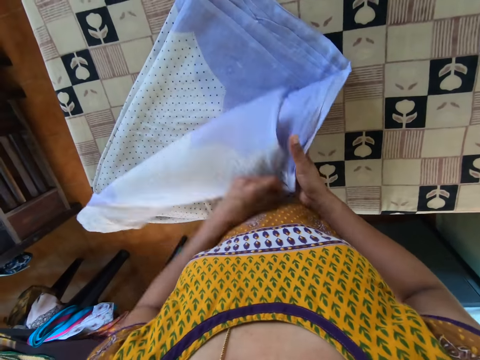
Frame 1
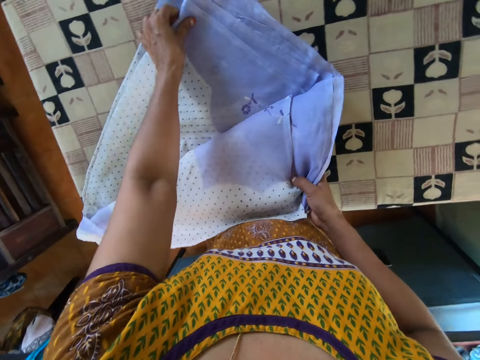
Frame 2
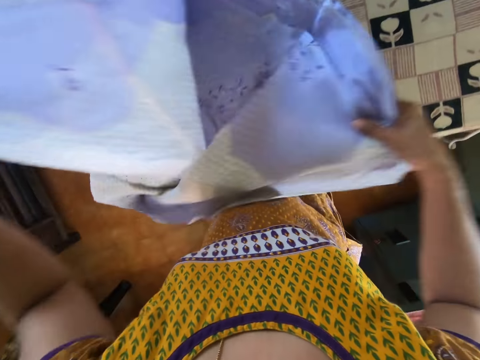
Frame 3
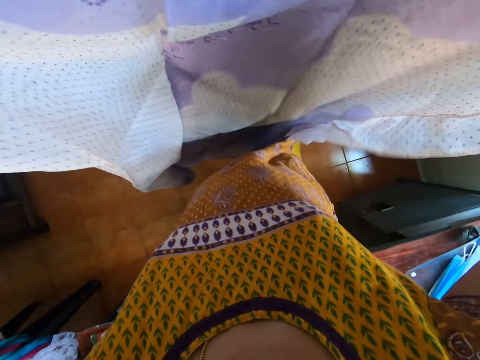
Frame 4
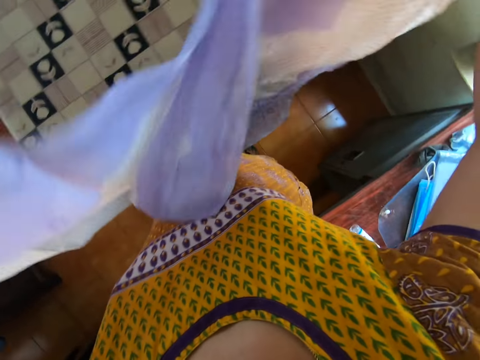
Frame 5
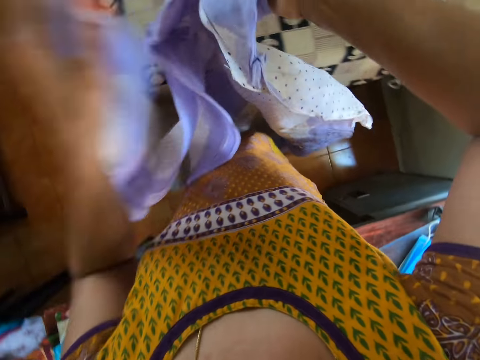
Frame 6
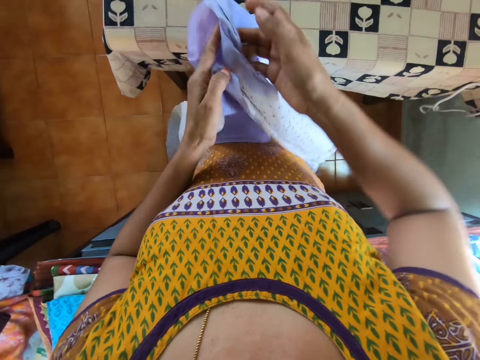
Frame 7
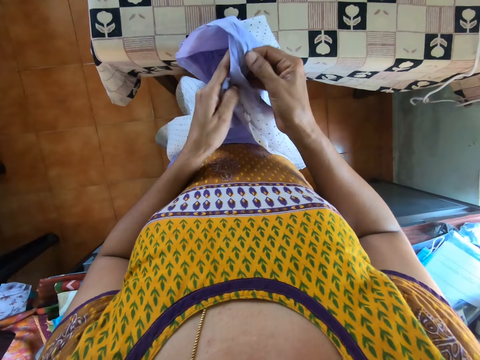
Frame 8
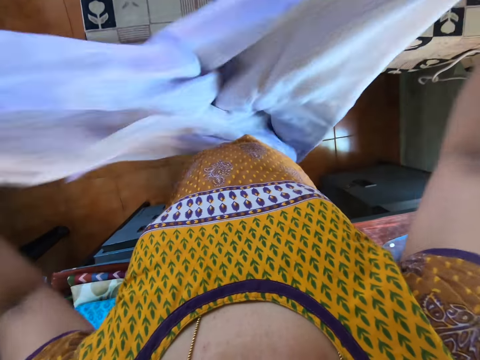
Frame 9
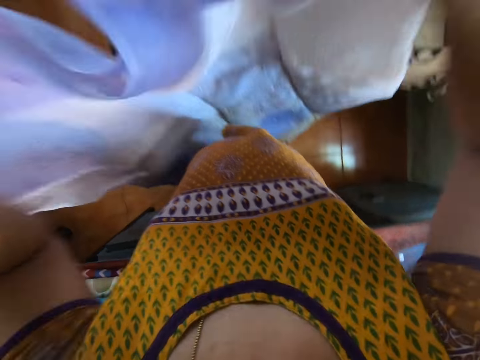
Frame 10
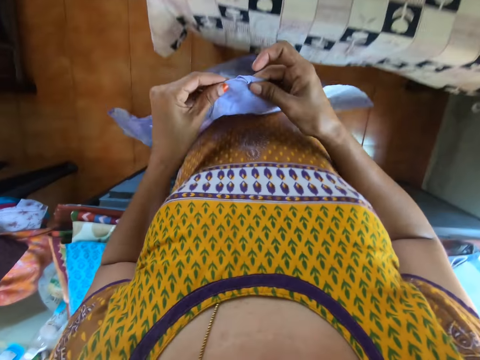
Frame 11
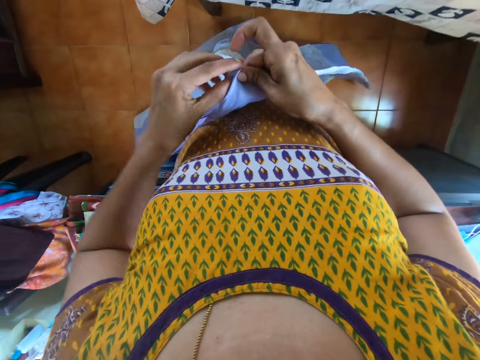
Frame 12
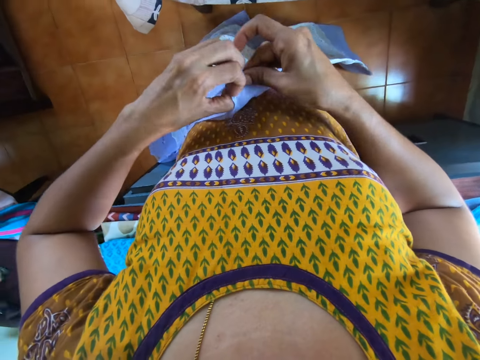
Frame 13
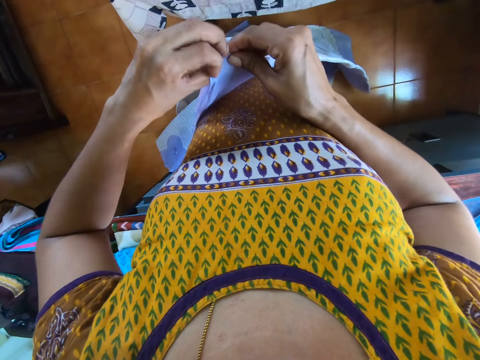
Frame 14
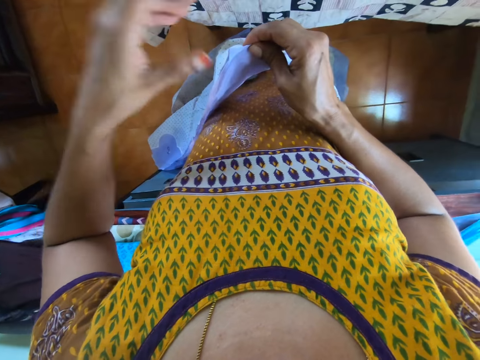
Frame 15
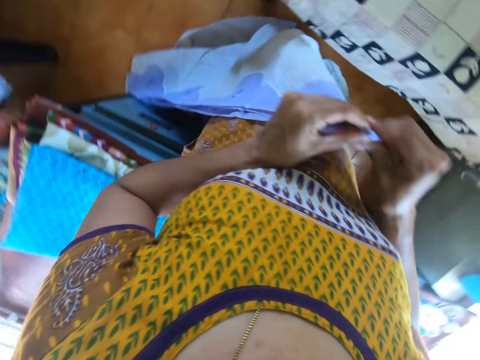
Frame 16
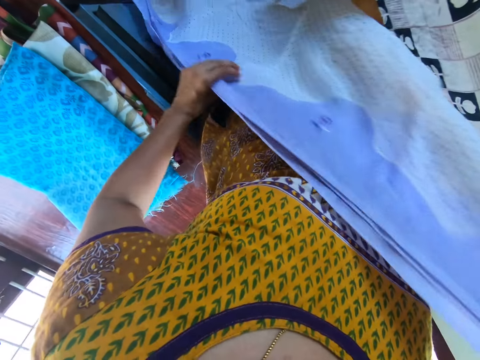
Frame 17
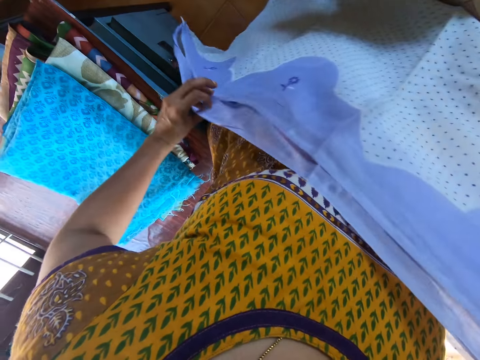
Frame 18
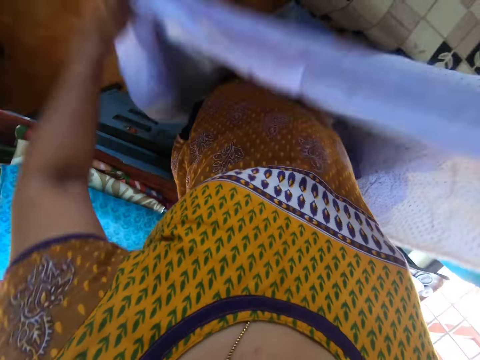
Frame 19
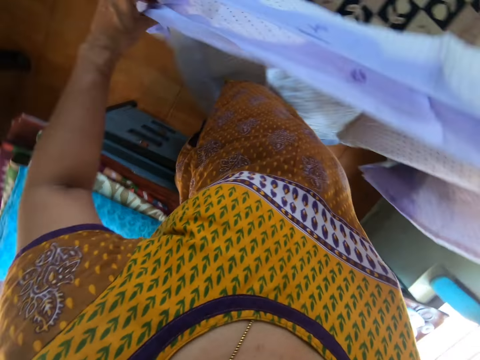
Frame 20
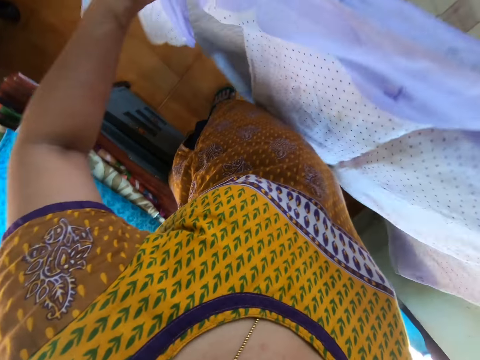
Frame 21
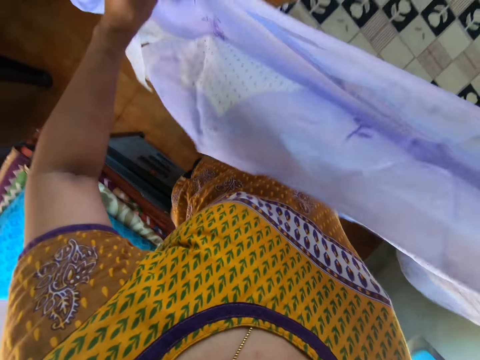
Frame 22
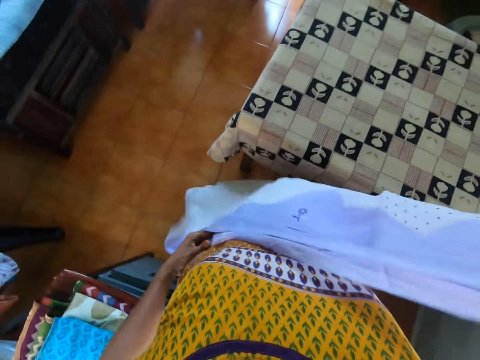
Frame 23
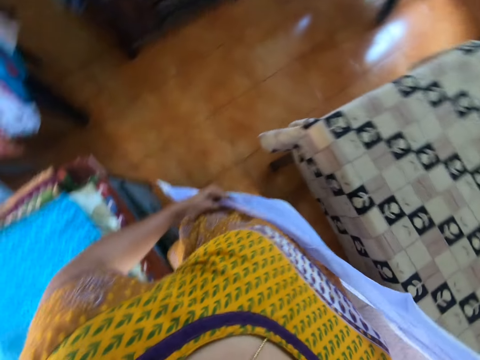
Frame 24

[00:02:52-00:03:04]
The camera wearer takes the fabric from the ironing board with both hands. They adjust the fabric with both hands.

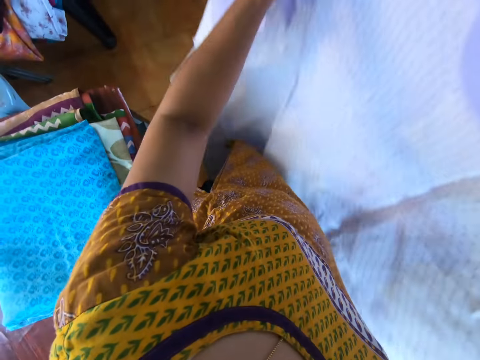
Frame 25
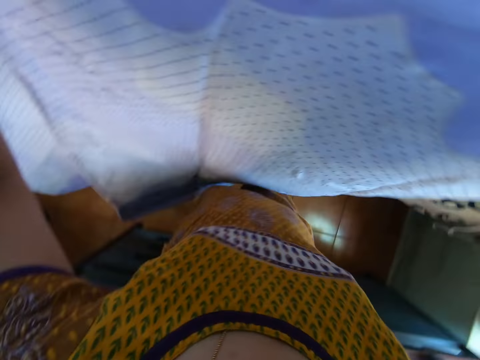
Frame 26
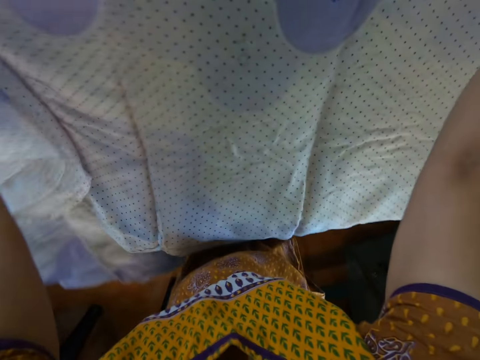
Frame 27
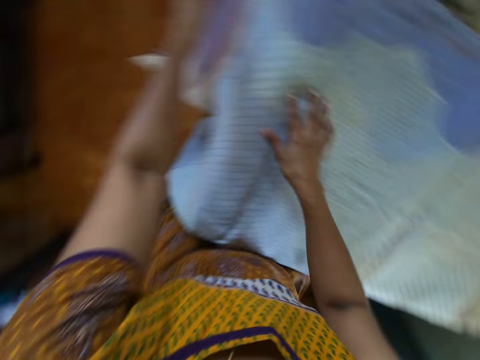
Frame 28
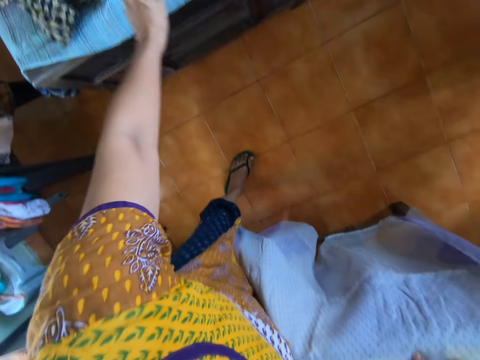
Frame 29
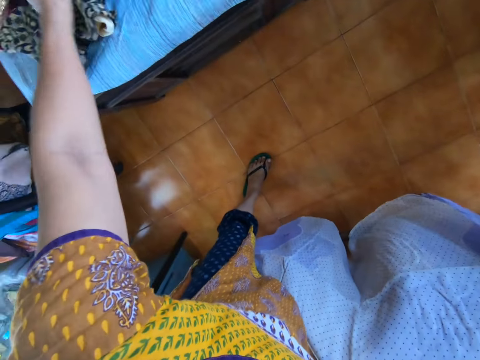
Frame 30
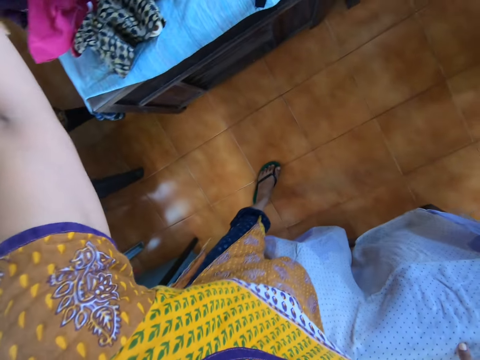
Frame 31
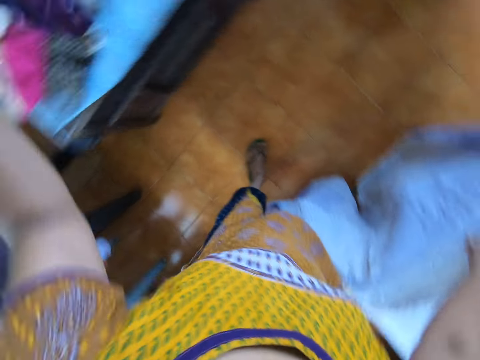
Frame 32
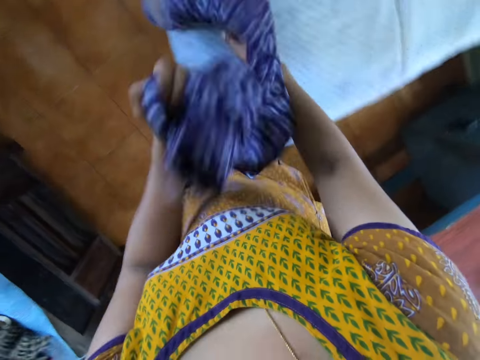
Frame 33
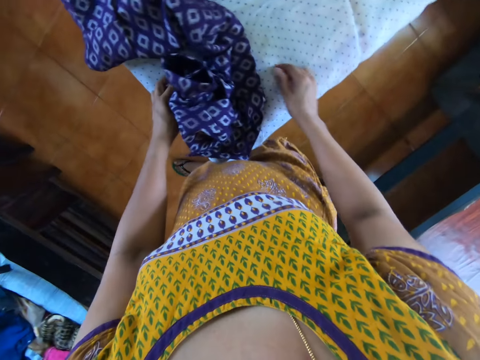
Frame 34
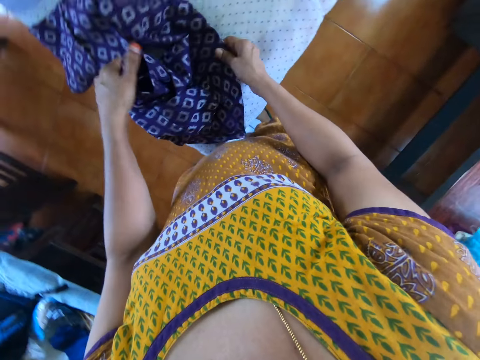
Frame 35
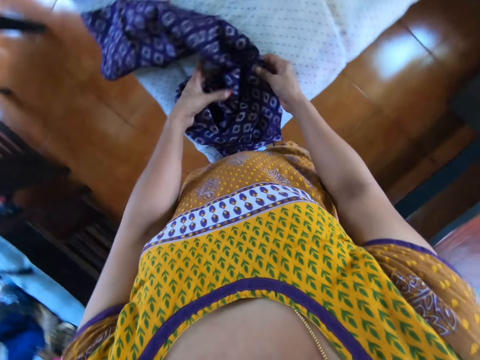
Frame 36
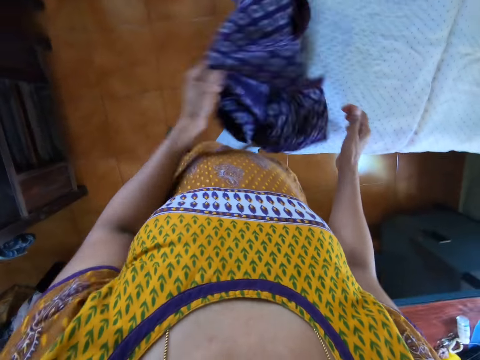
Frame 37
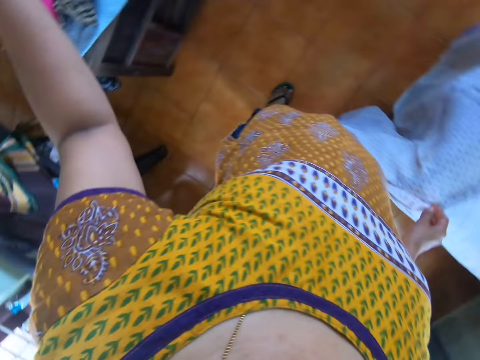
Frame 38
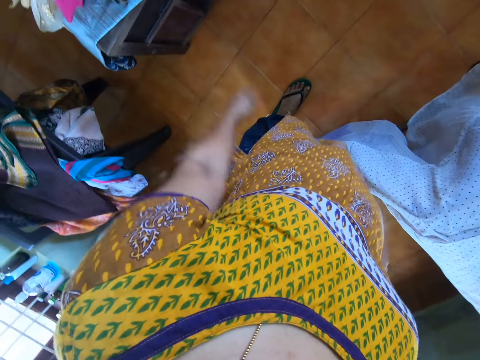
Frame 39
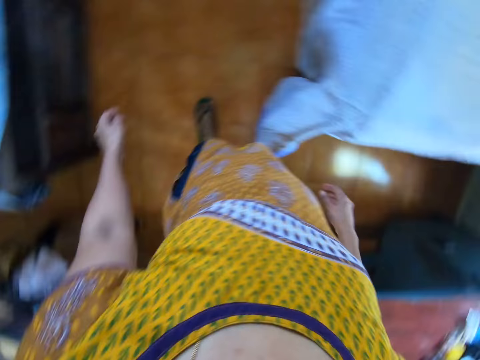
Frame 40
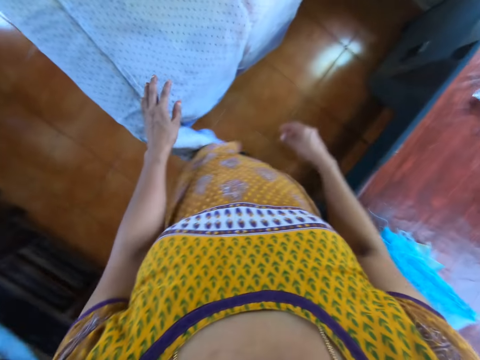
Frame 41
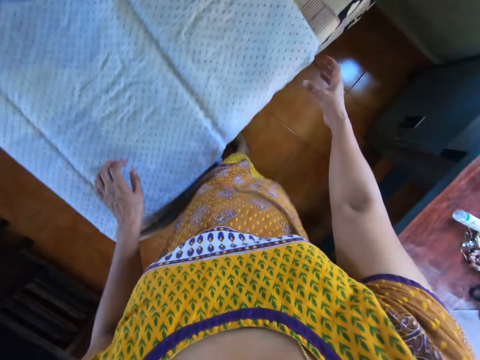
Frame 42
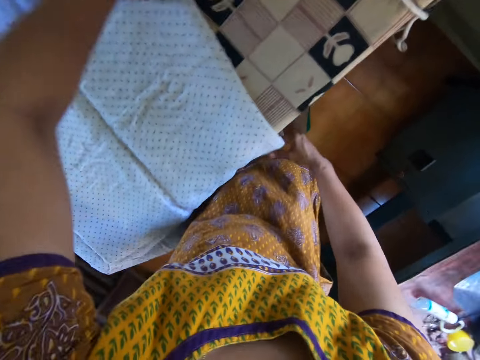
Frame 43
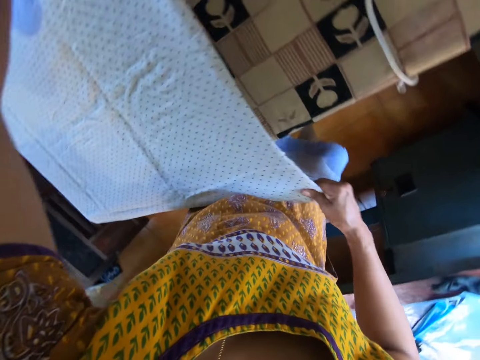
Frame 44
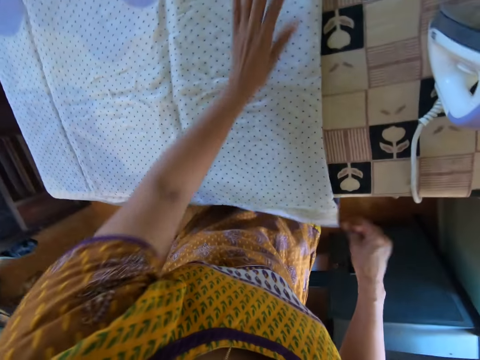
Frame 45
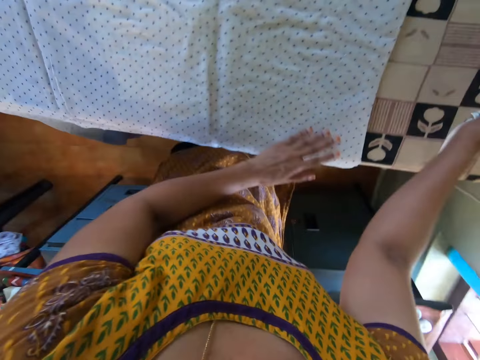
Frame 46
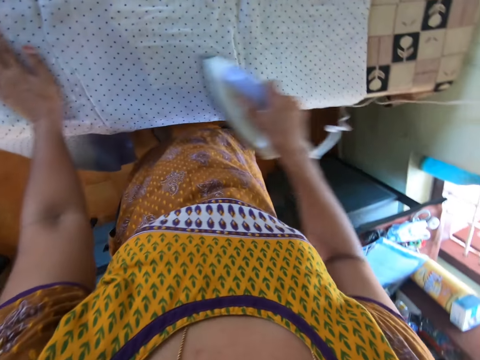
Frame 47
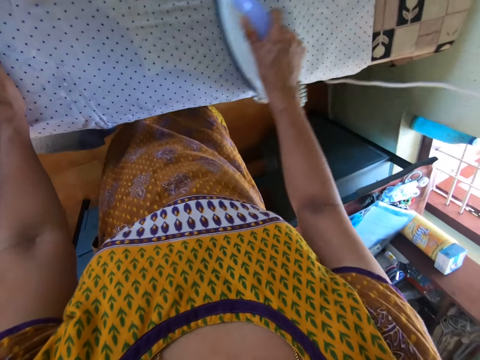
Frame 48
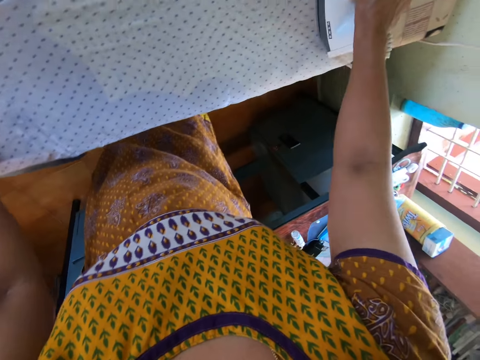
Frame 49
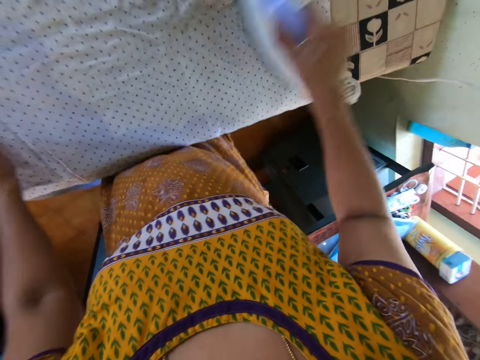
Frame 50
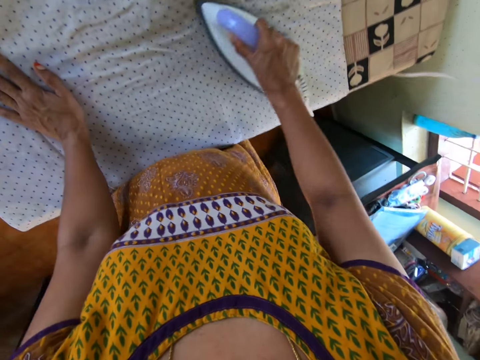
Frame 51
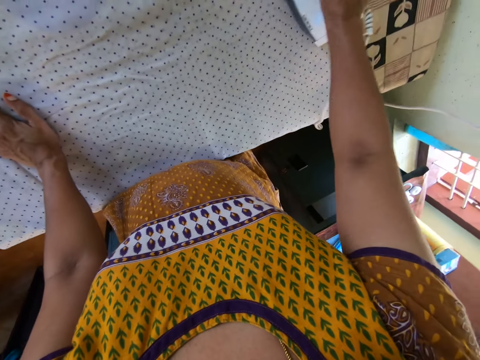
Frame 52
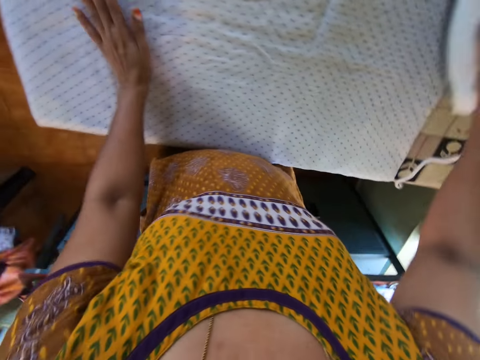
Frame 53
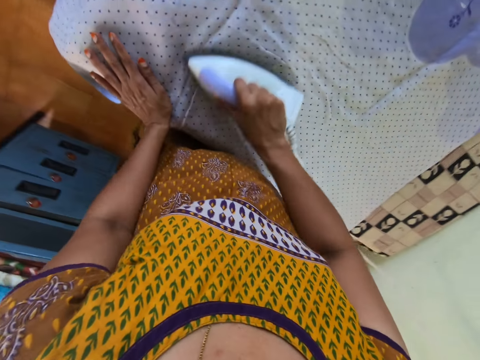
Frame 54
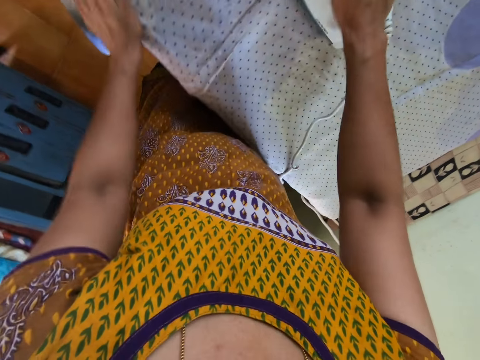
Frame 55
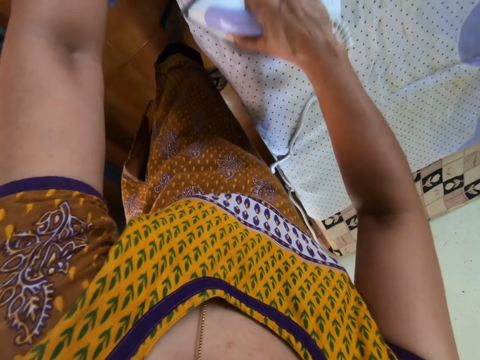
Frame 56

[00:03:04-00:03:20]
The camera wearer drops the fabric on the table with both hands. She touches the fabric on the ironing board with her right hand. She takes the fabric from the table with her left hand. She drops the fabric on the ironing board with her left hand. She adjusts the fabric on the ironing board with both hands. She picks the fabric from the ironing board with her left hand. She drops the fabric on the table with her left hand. She looks around. She puts her left hand on the ironing board on the table. She adjusts the fabric on the ironing board with both hands. She spreads the piece of cloth on the table. She touches the fabric on the ironing board with her left hand. She picks the electric iron from the ironing board with her right hand. She irons the fabric on the ironing board with the electric iron in her right hand.
